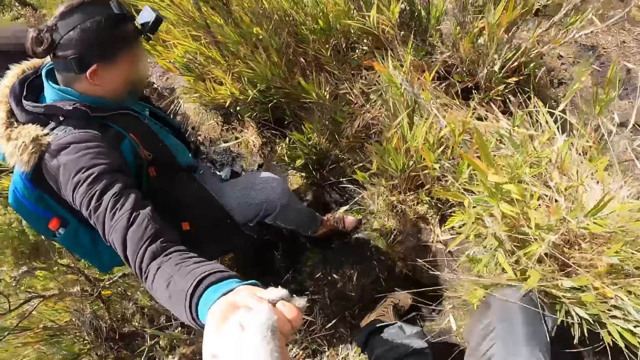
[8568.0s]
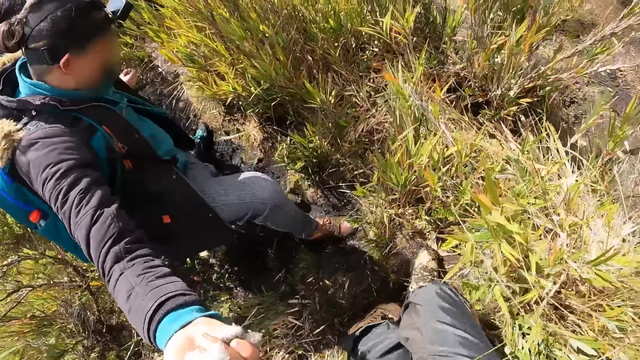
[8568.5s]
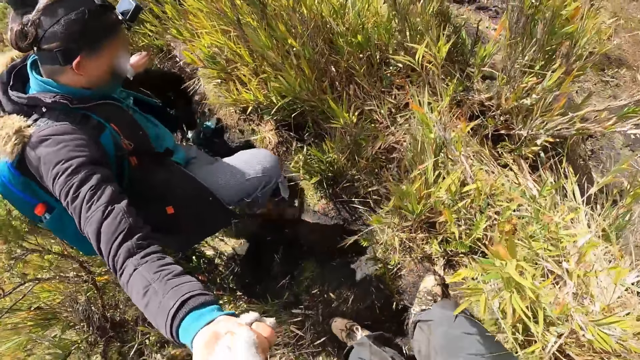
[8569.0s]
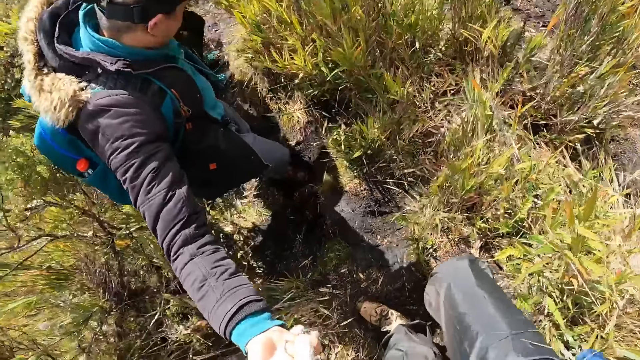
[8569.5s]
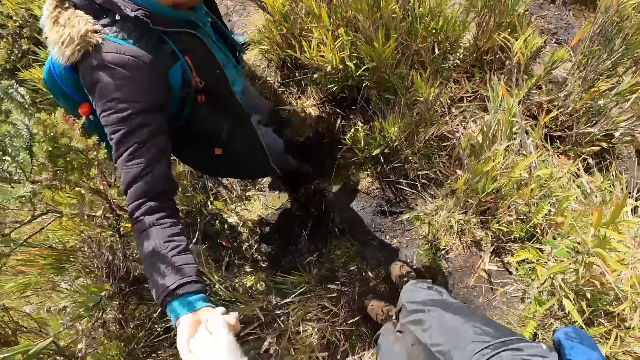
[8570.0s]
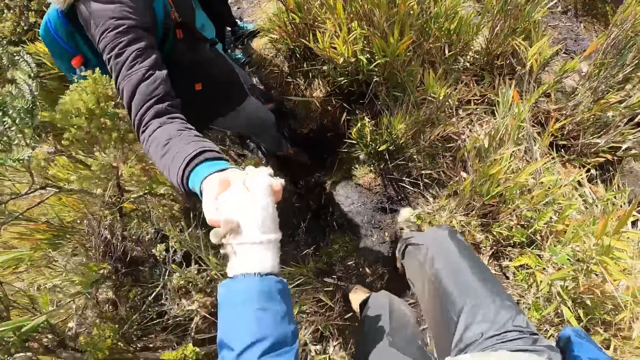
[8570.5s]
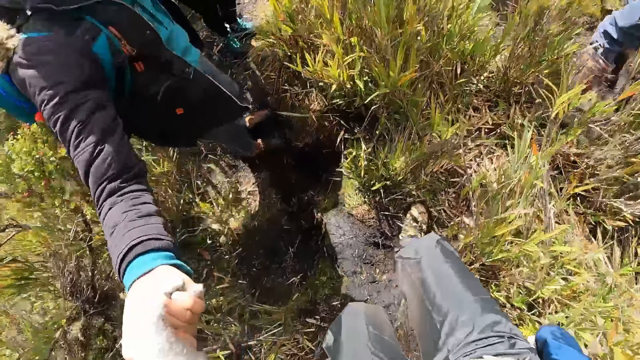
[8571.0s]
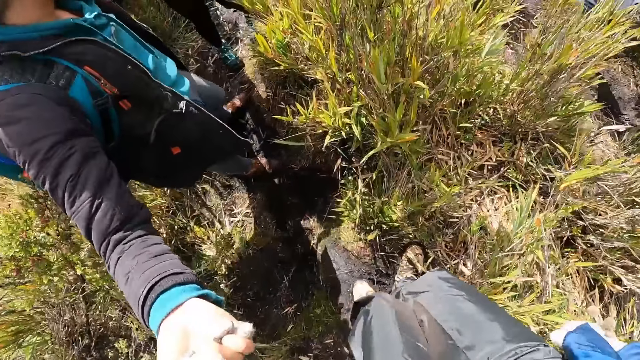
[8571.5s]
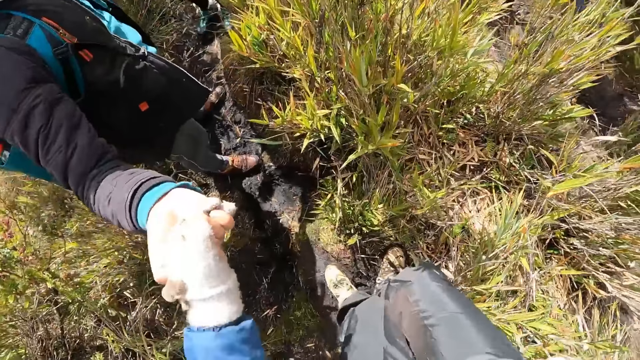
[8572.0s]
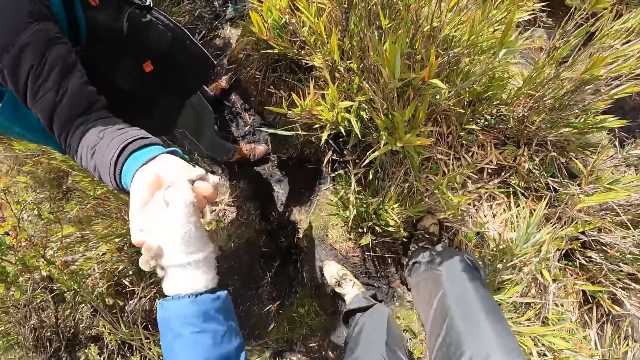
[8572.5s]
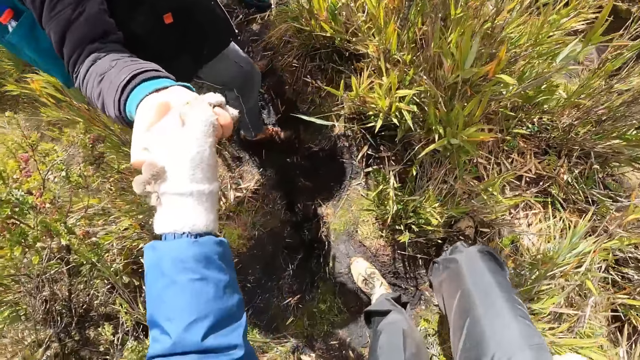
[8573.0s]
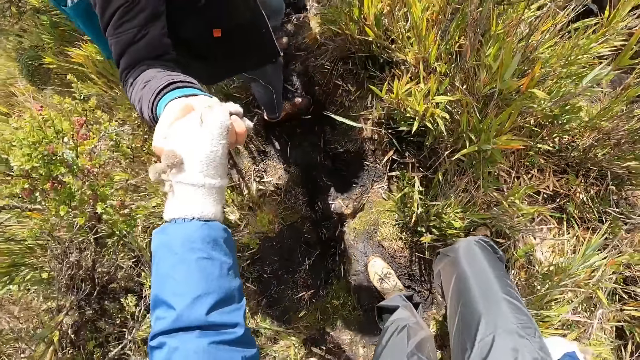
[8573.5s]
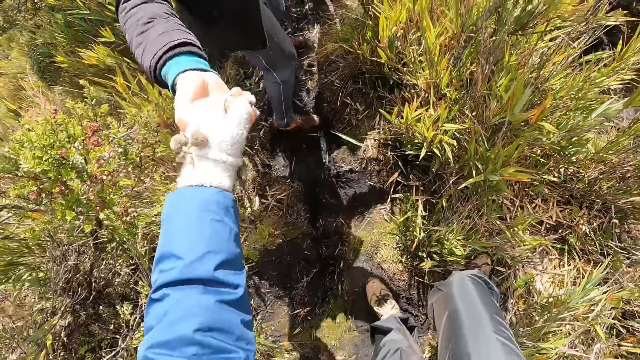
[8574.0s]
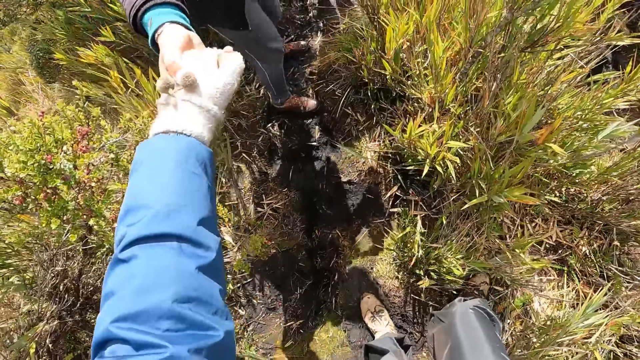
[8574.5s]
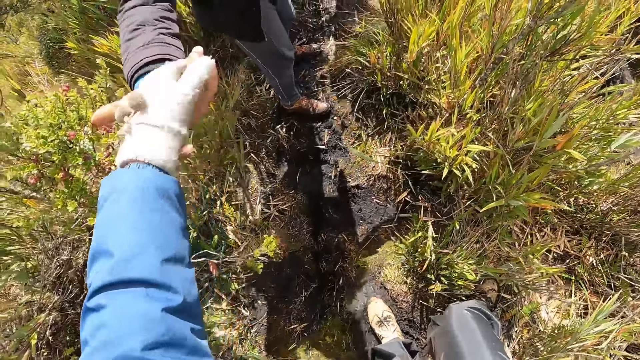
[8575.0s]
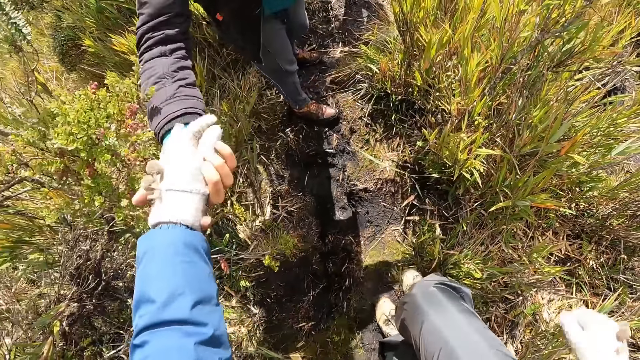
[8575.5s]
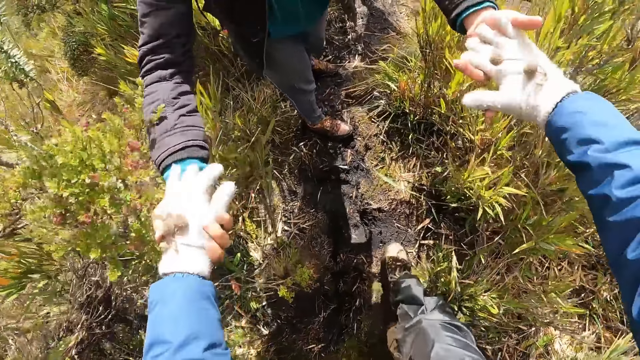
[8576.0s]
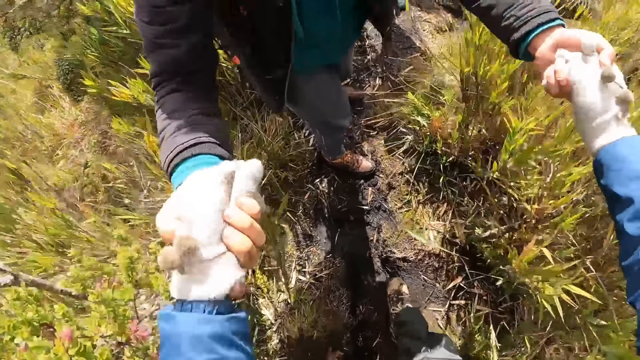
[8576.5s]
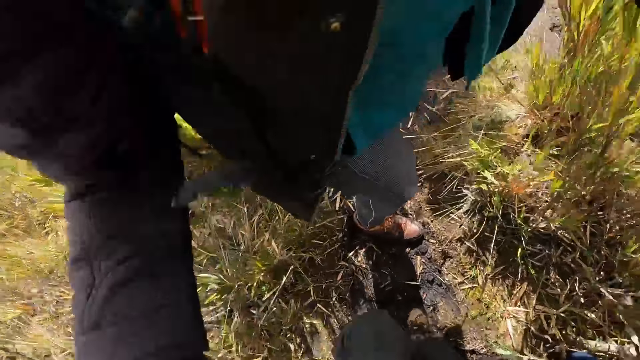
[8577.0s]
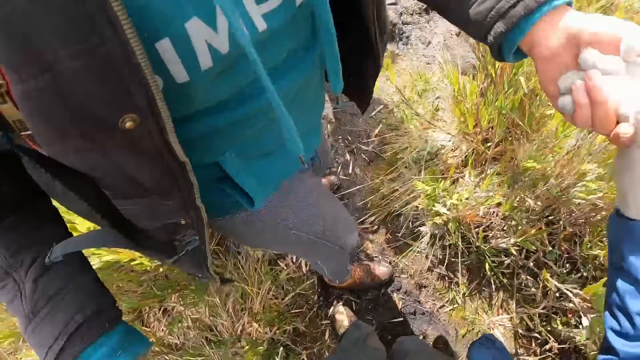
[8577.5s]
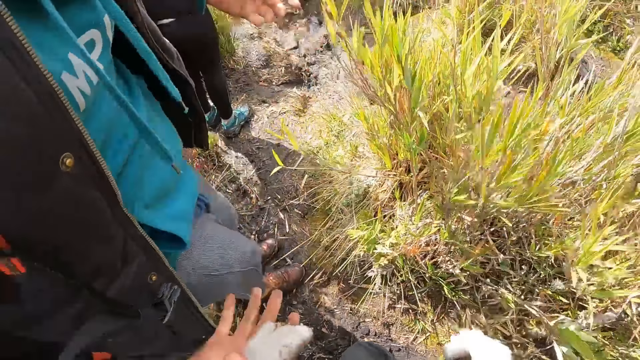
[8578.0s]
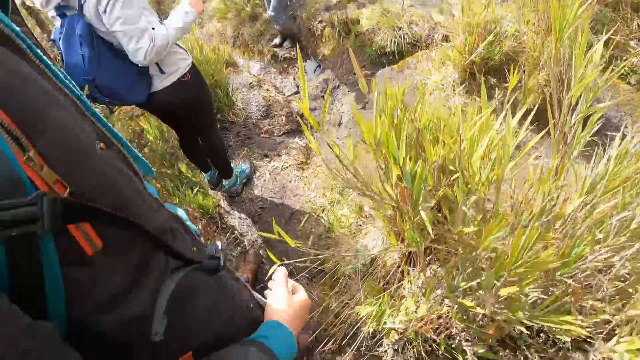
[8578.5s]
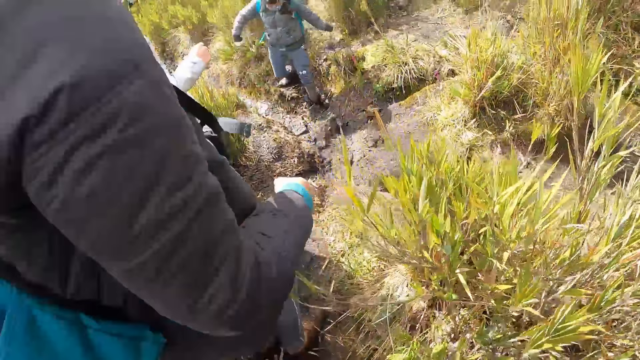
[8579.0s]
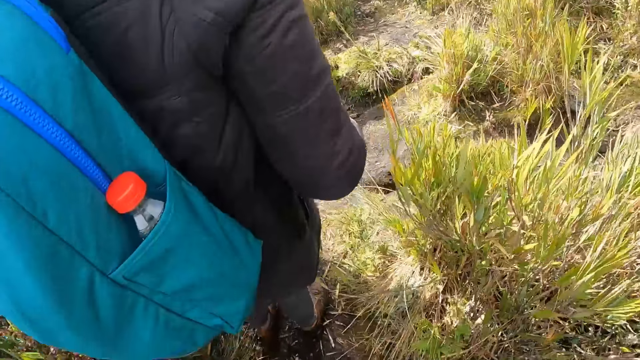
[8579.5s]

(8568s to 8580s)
The camera wearer holds the woman's hand. The woman holds the camera wearer by his right hand with her right hand.

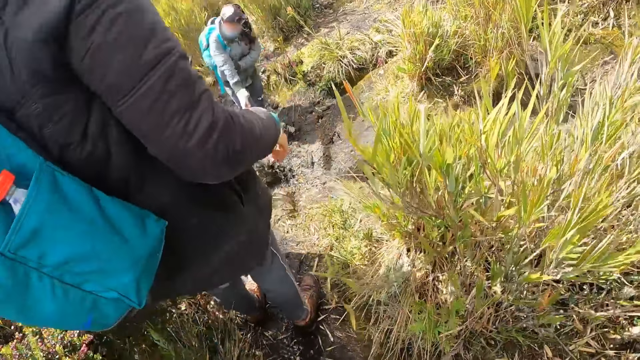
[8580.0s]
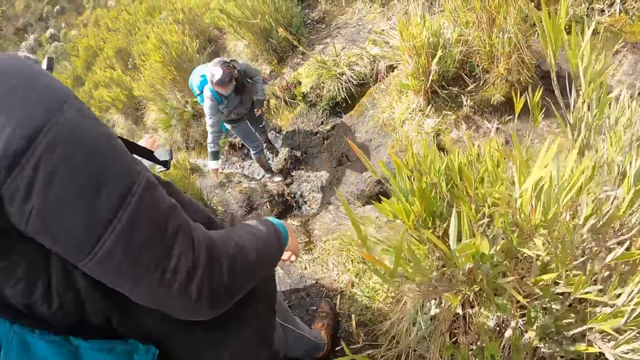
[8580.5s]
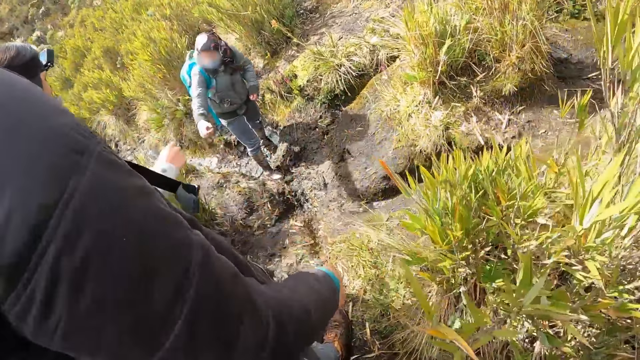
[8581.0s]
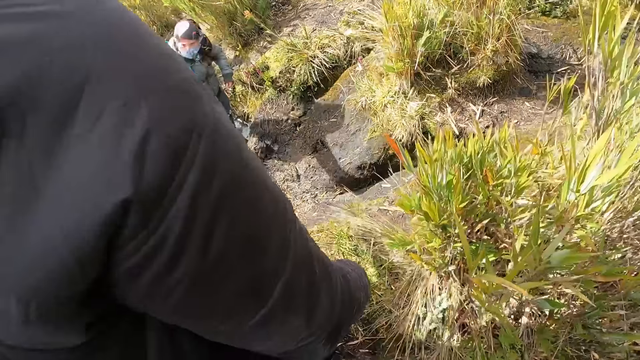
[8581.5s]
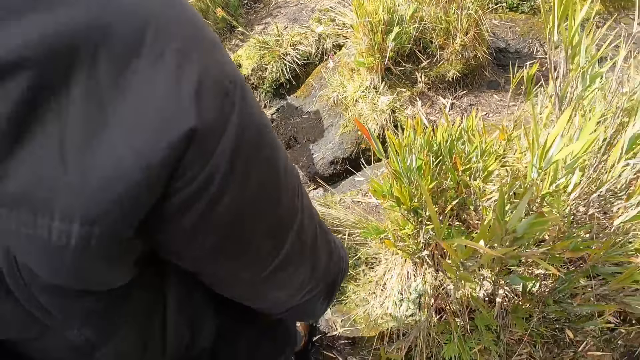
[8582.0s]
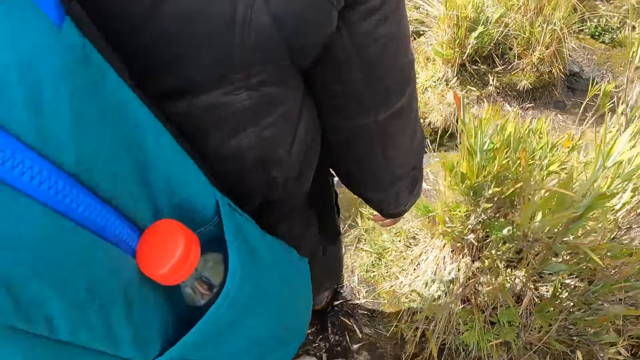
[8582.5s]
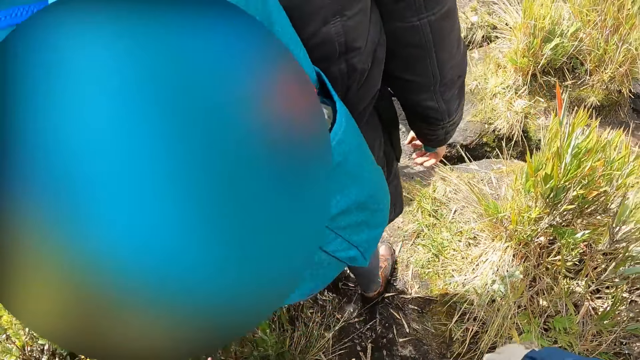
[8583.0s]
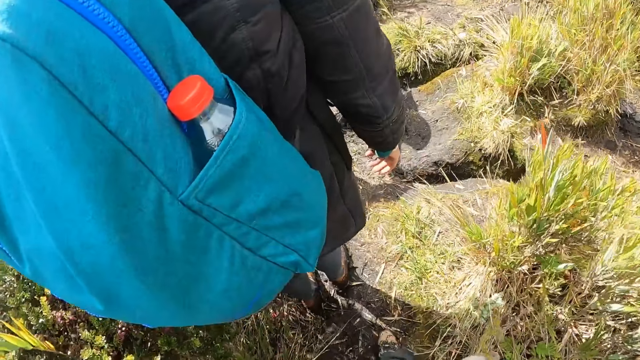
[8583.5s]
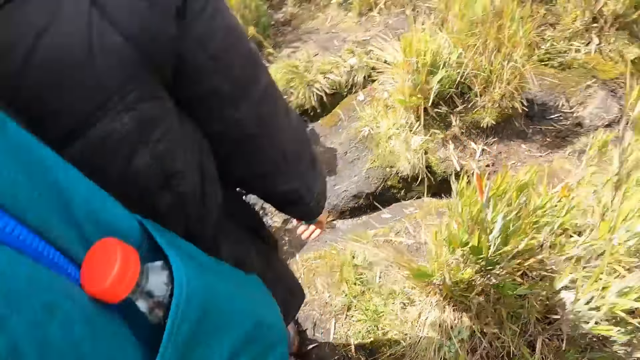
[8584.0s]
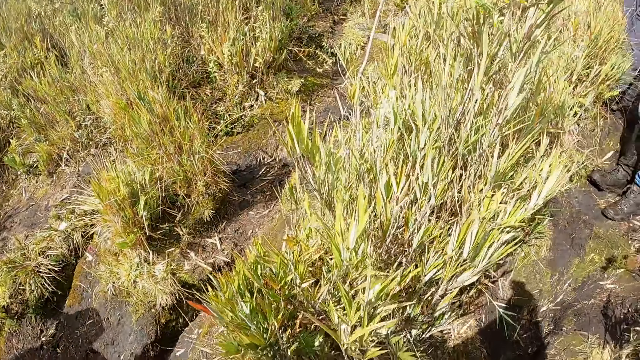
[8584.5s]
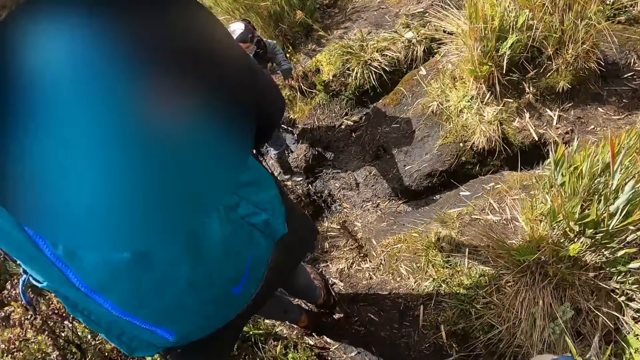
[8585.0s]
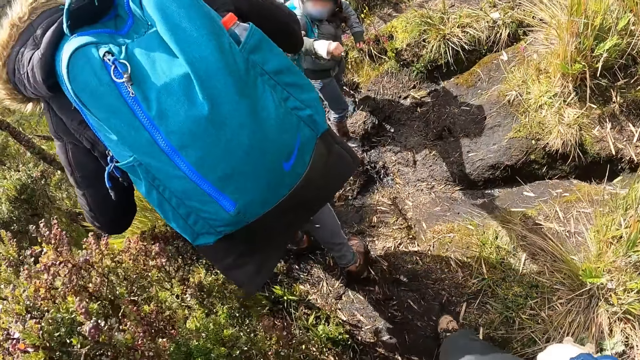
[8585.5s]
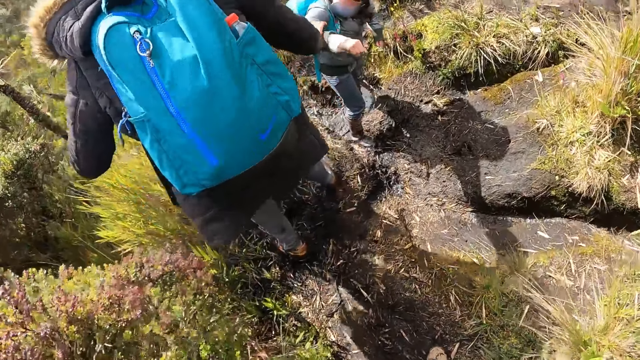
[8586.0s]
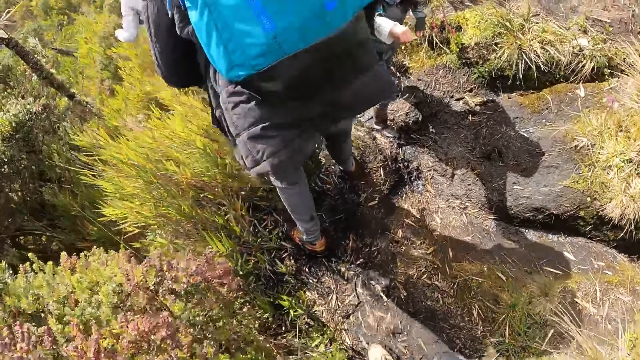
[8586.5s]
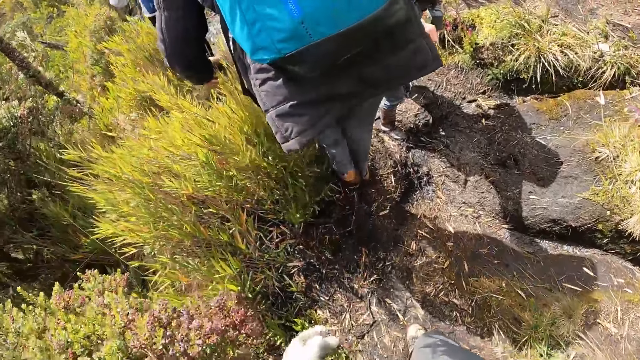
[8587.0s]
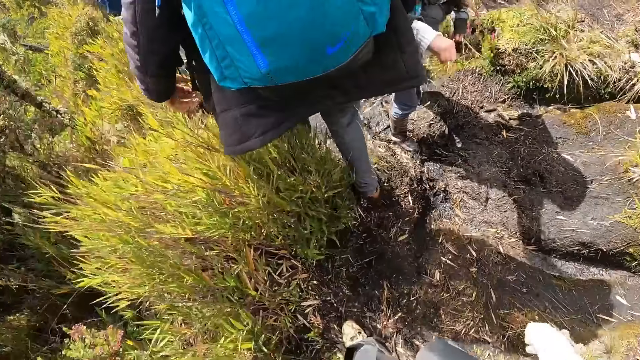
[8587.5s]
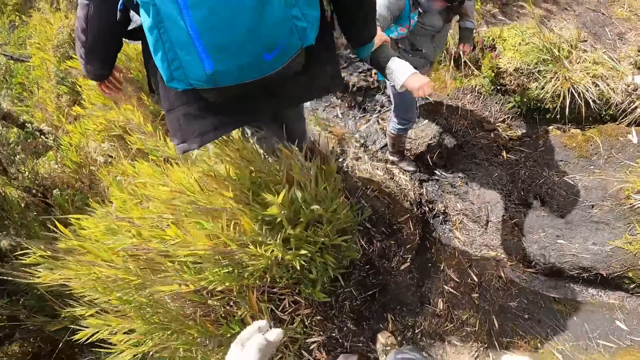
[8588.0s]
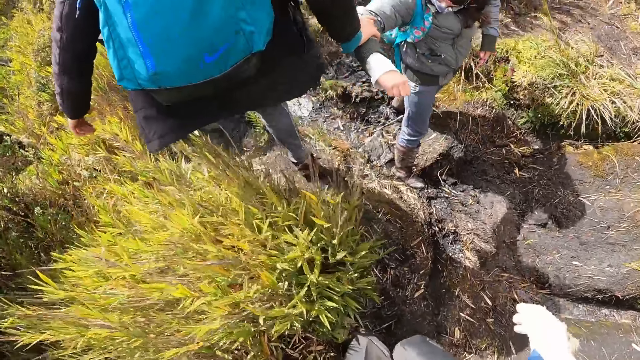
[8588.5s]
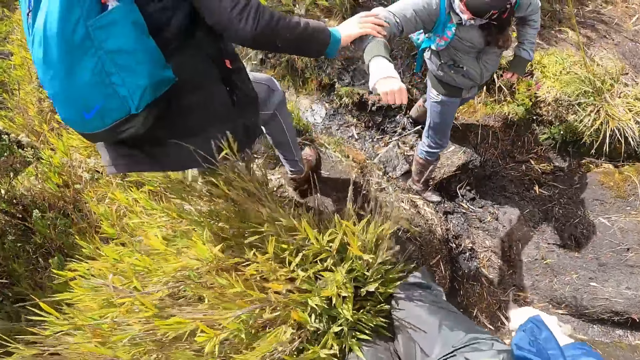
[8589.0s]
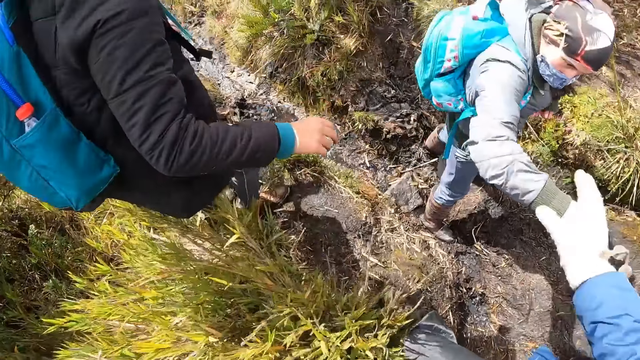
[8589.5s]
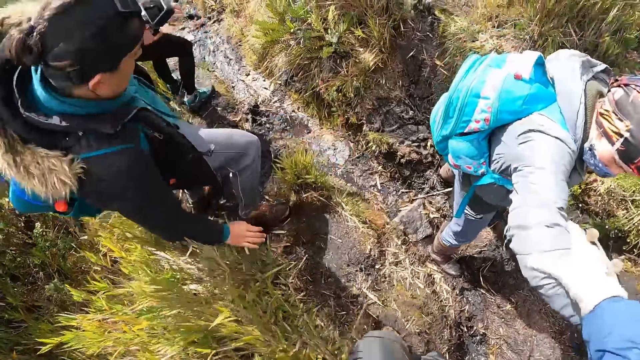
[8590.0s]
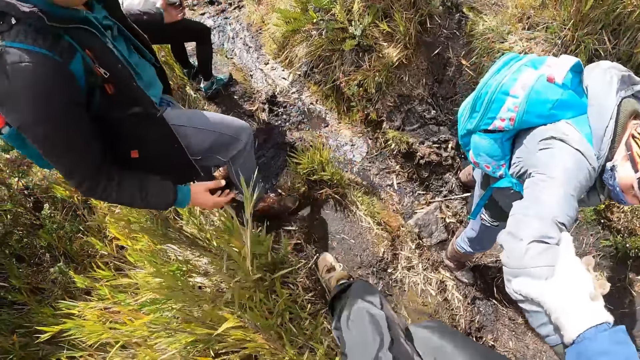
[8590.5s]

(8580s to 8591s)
The camera wearer walks. He holds a woman with his right hand.
